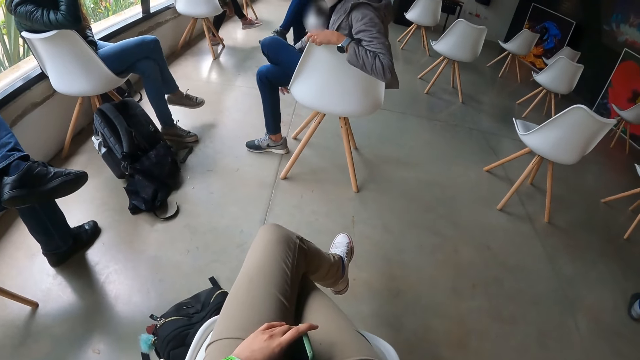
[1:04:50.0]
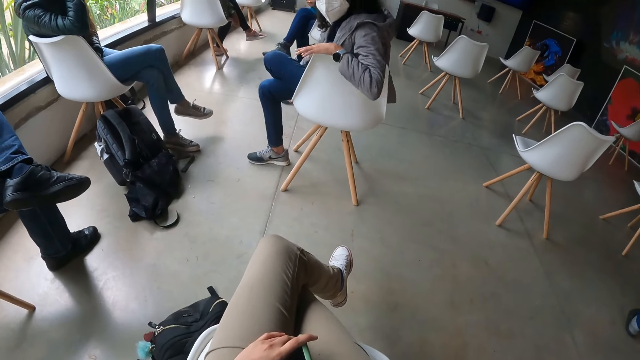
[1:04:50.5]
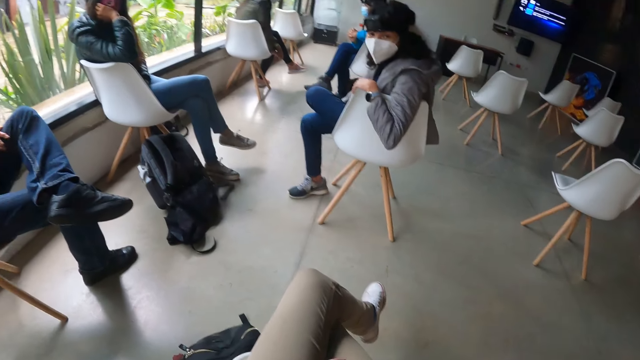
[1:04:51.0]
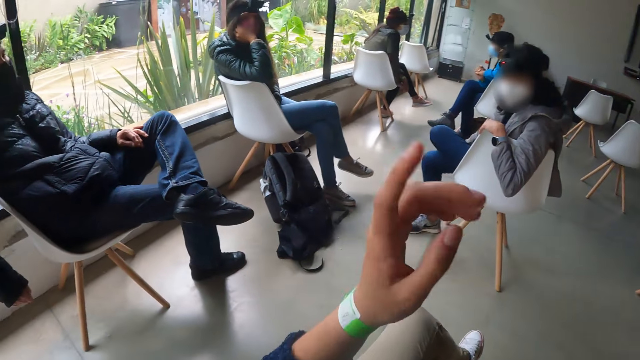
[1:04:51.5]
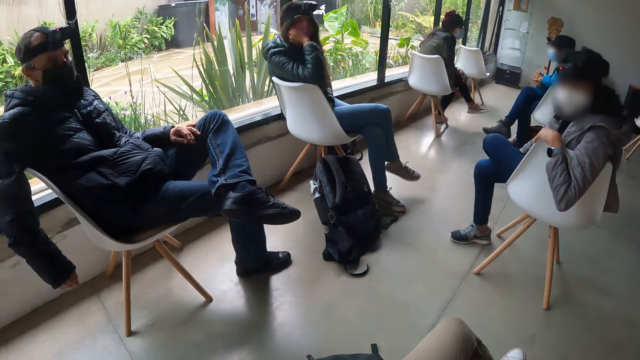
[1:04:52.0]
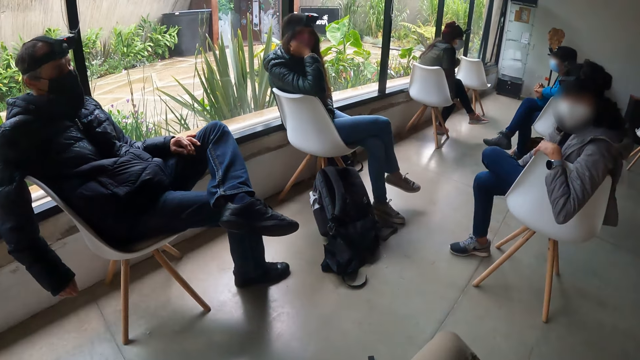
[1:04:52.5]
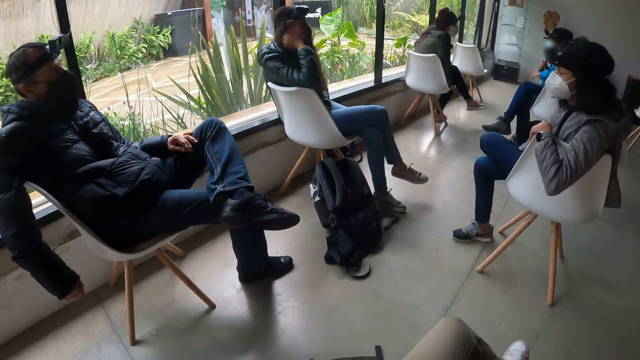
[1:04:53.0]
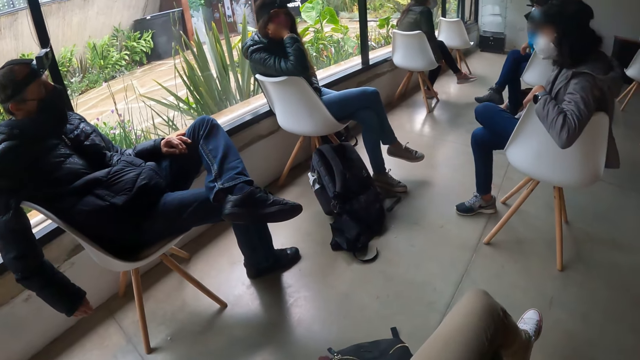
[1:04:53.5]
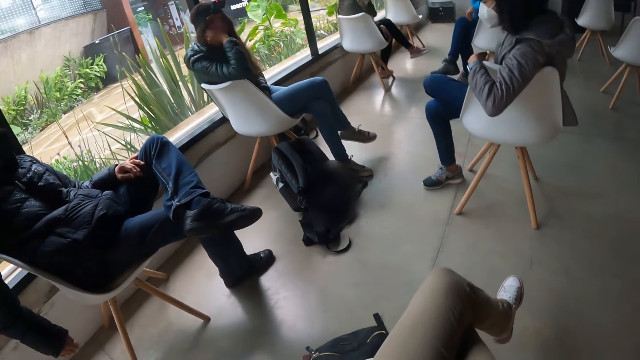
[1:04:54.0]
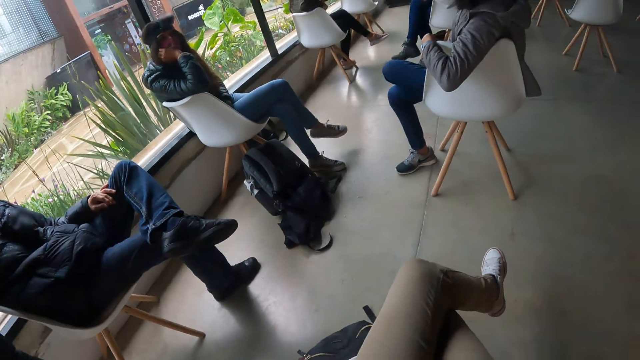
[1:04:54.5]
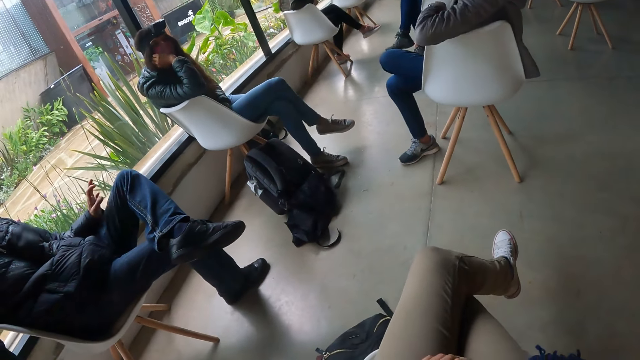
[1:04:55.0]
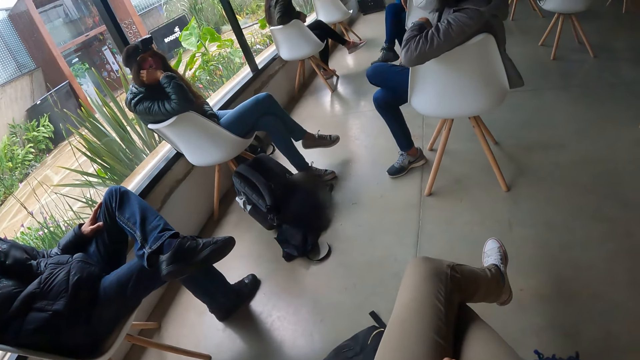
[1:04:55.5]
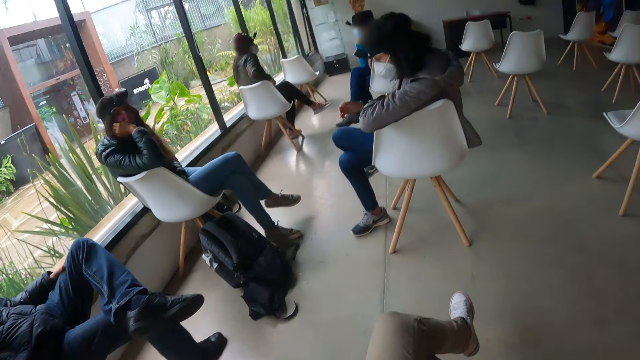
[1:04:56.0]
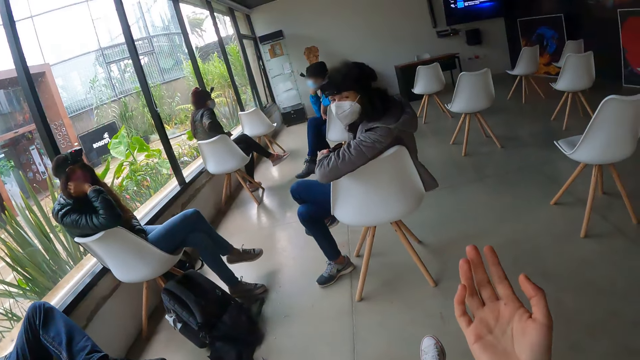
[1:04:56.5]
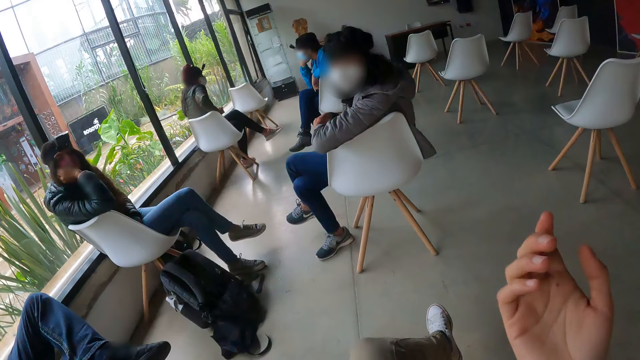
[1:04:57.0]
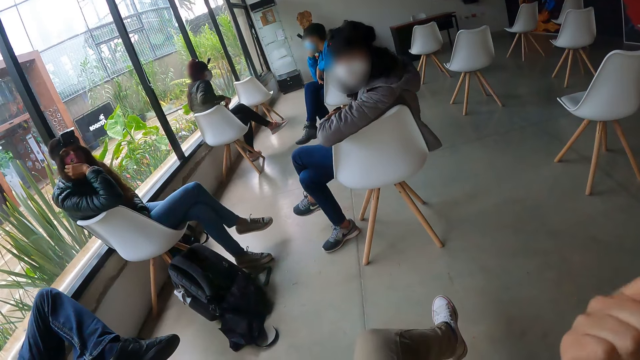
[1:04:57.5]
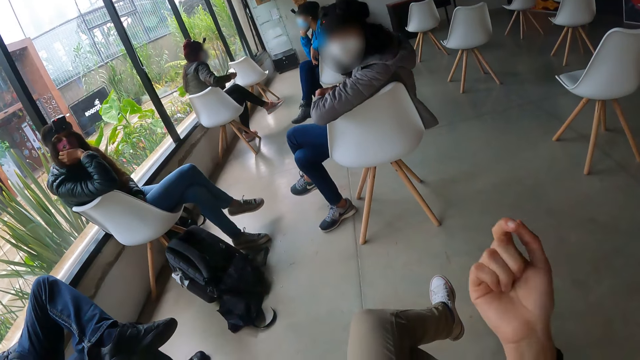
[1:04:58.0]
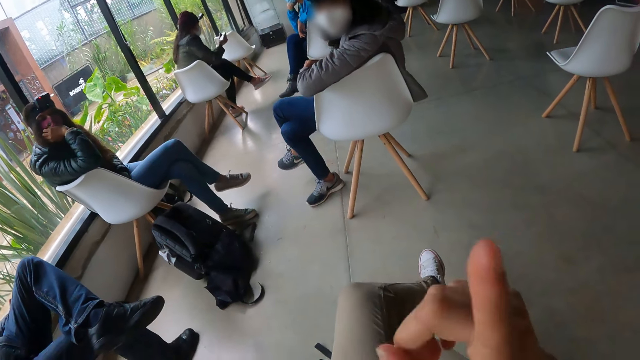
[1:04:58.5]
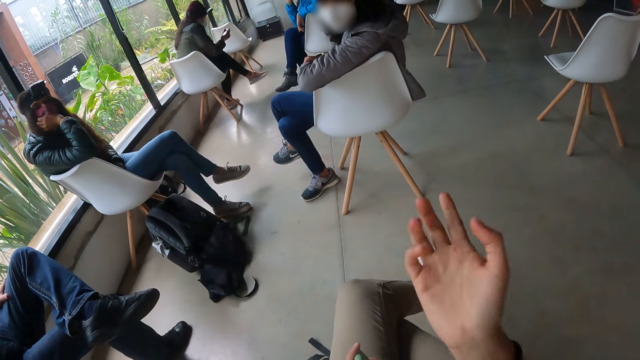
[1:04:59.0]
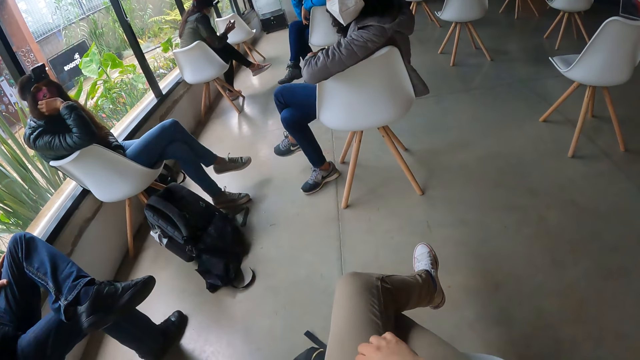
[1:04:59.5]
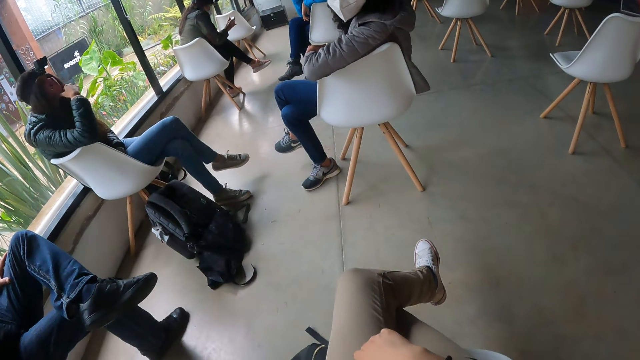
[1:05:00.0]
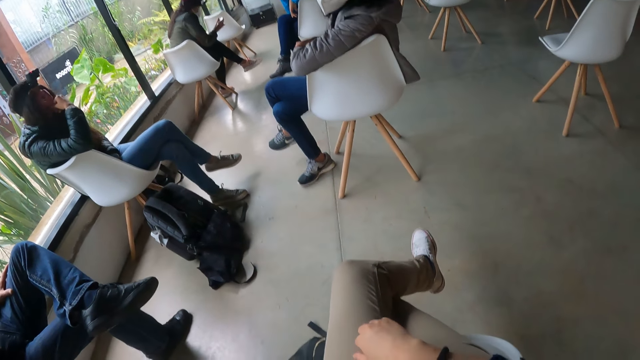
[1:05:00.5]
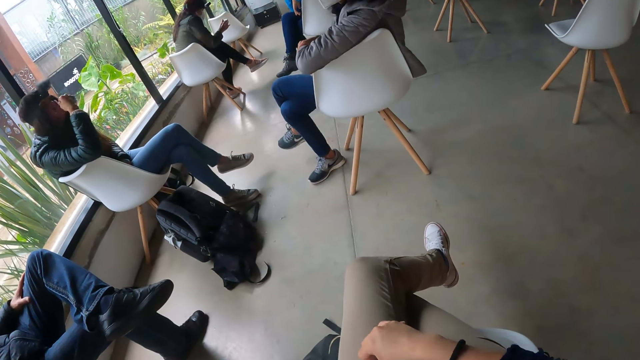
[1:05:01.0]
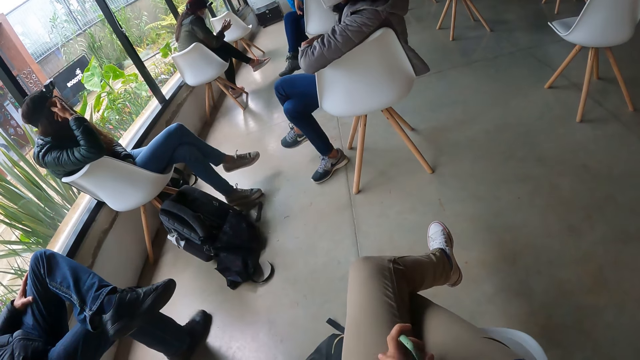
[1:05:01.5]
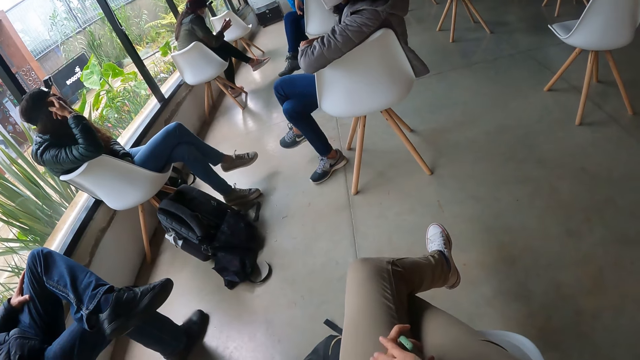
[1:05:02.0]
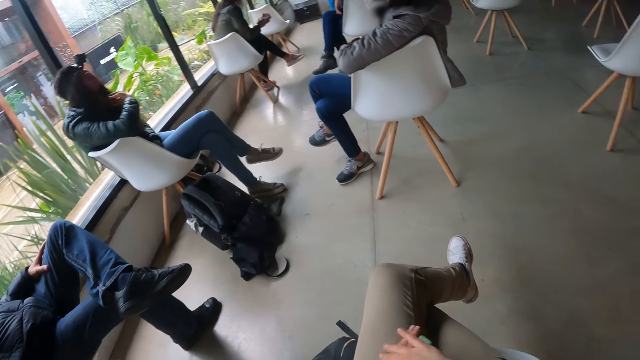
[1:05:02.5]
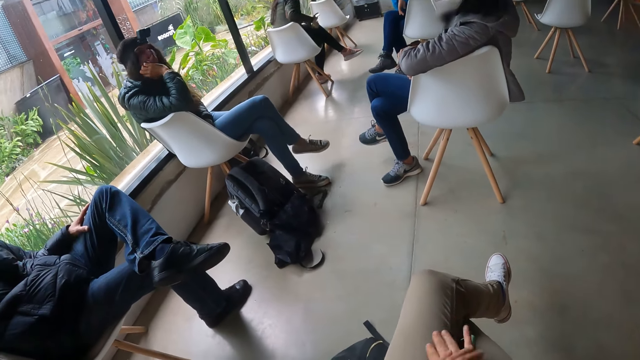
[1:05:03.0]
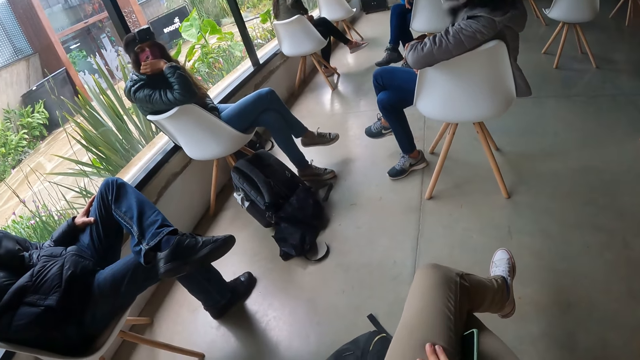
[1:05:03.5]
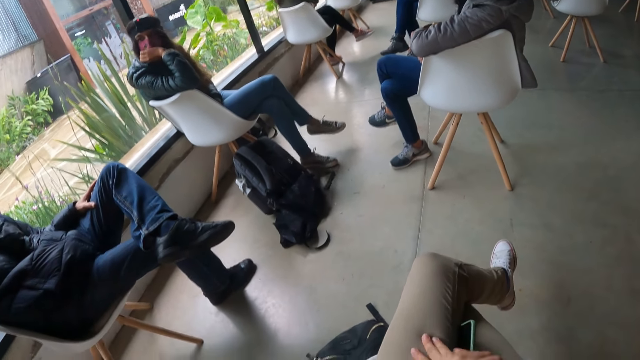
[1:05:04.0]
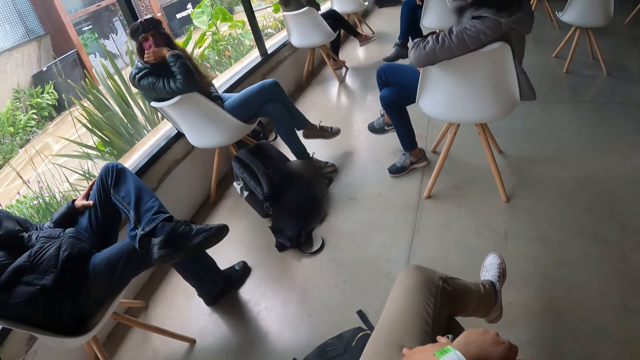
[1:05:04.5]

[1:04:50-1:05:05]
The camera wearer lifts her left hand. She converses with a man. She looks around. She lifts her right hand. She converses with a woman. Another woman picks up a phone from her lap with her right hand. The other woman holds the phone with both hands. The camera wearer drops her right hand on her lap. The other woman operates the phone in both hands with her right hand. The camera wearer looks around. The other woman removes her left hand from the phone in both hands. The other woman places the phone in her jacket pocket with her right hand.

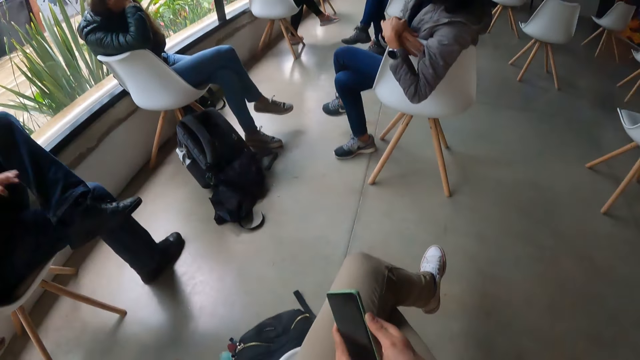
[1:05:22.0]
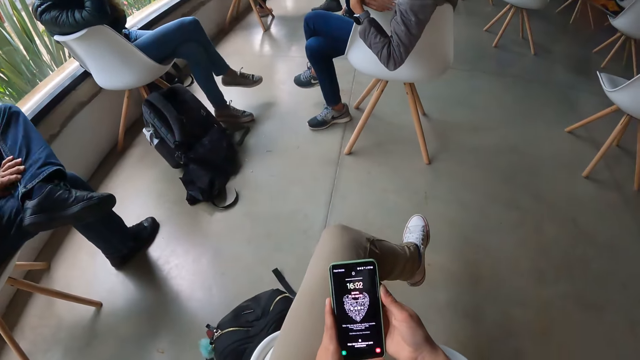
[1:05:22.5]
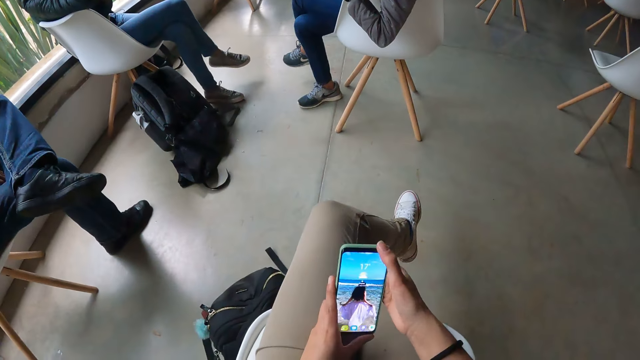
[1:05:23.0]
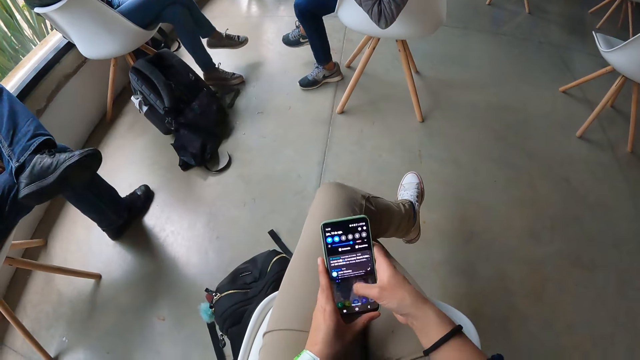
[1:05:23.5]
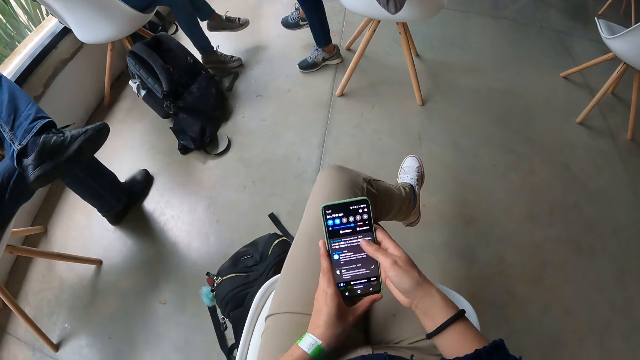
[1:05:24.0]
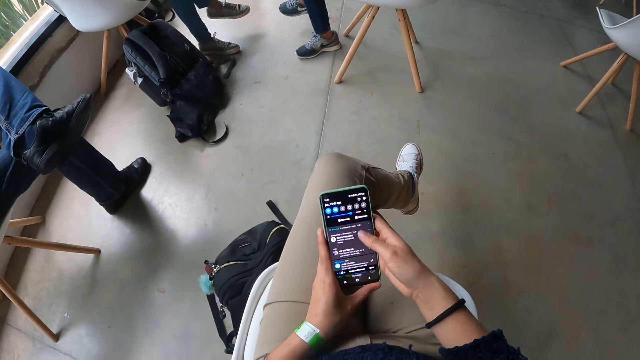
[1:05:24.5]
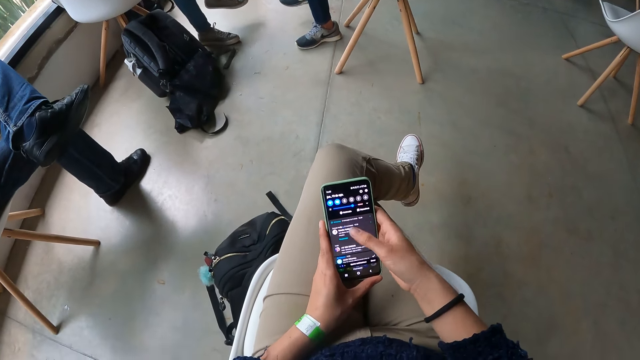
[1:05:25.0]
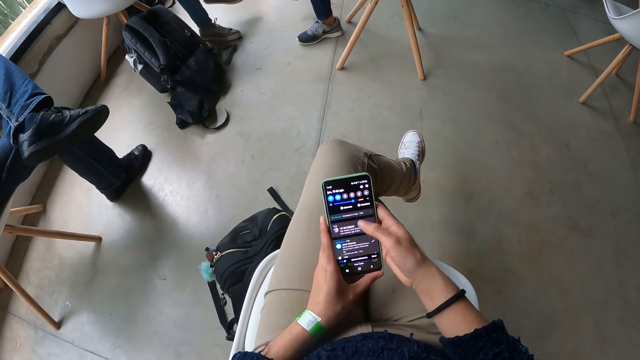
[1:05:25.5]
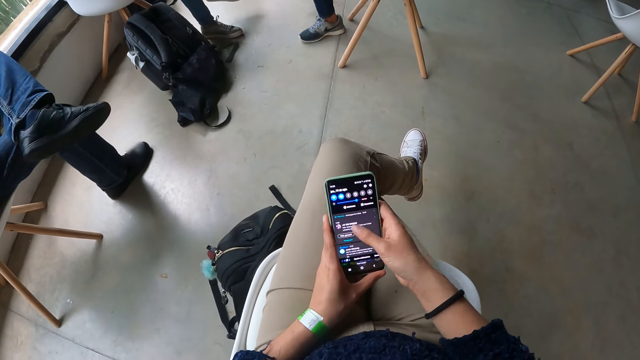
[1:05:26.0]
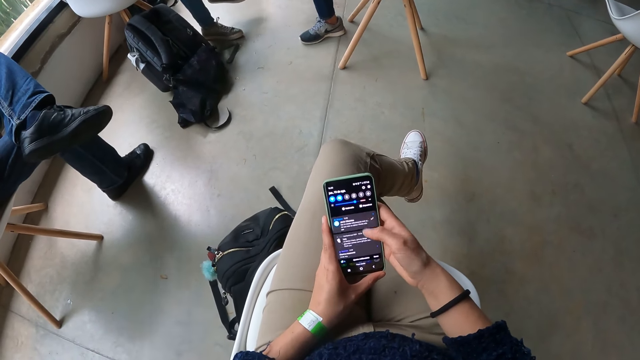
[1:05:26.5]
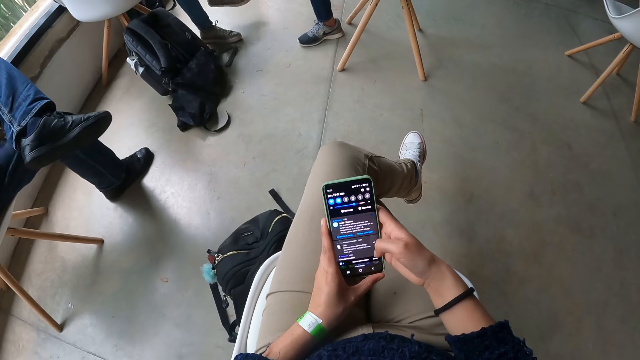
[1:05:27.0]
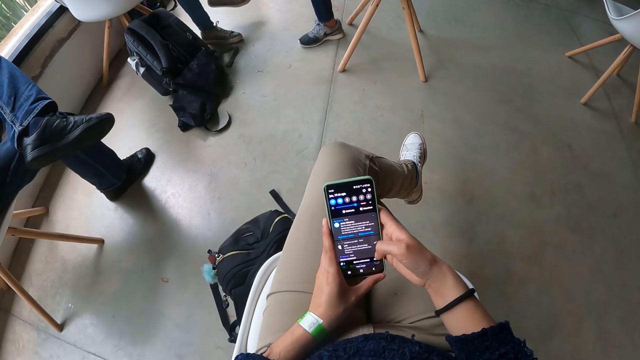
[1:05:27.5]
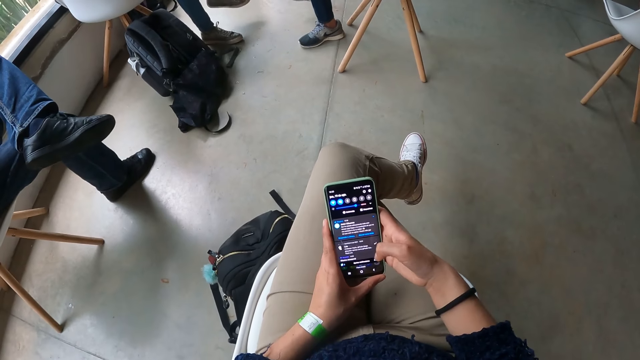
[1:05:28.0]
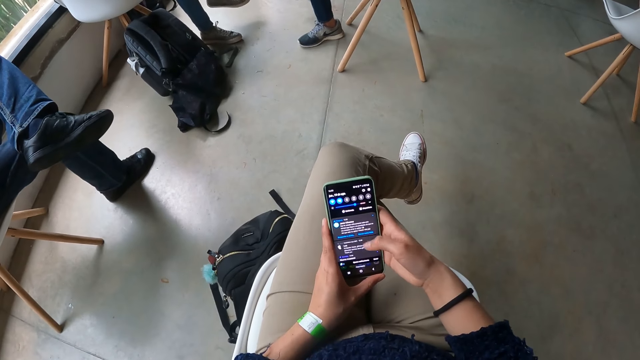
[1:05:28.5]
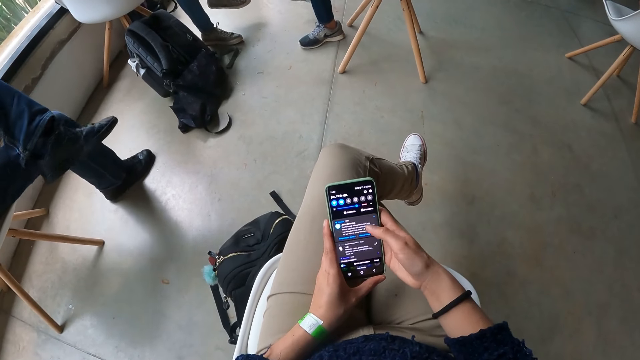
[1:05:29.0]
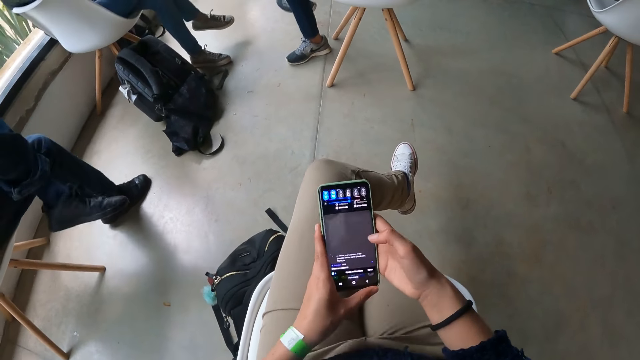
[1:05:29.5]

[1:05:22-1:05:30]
The camera wearer opens the hangout. She operates a phone in both hands with her right hand.
